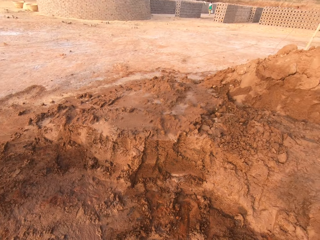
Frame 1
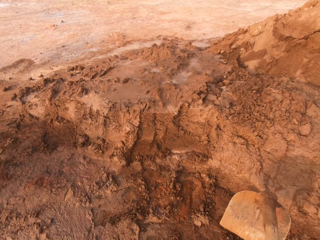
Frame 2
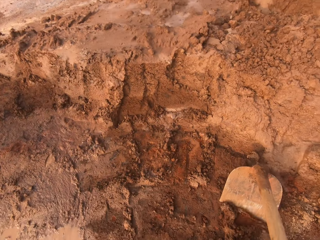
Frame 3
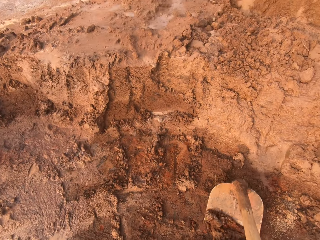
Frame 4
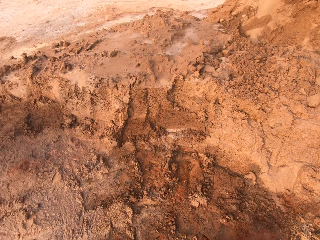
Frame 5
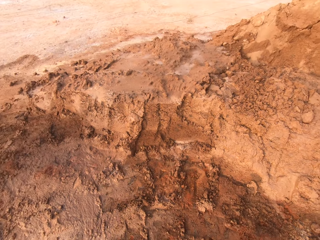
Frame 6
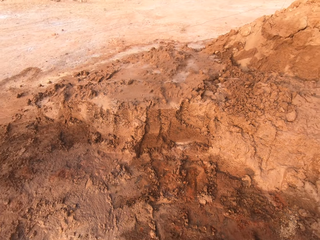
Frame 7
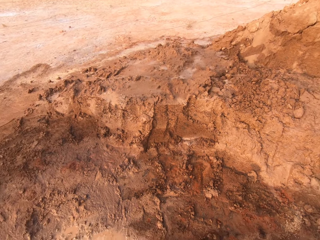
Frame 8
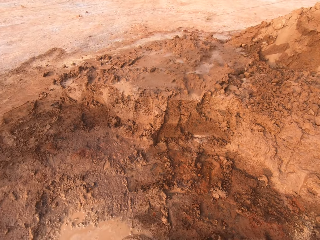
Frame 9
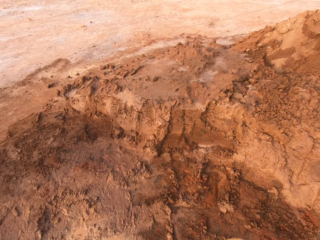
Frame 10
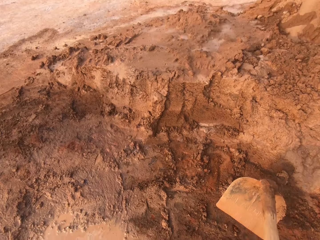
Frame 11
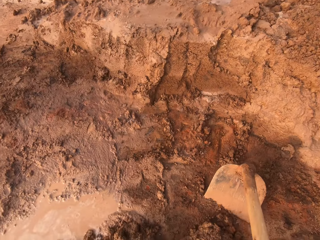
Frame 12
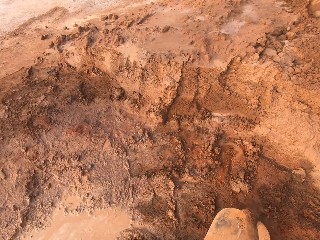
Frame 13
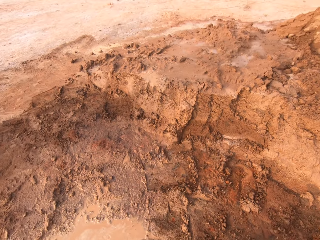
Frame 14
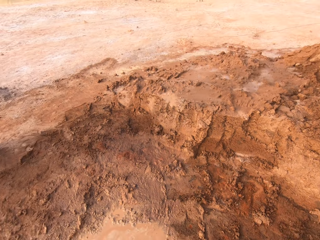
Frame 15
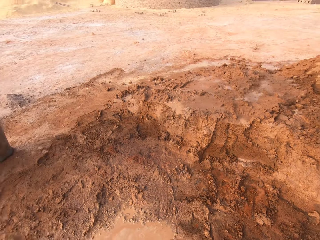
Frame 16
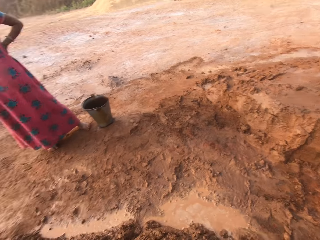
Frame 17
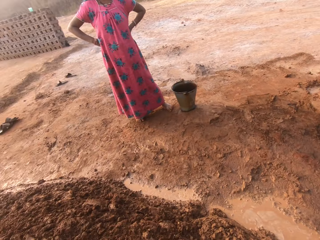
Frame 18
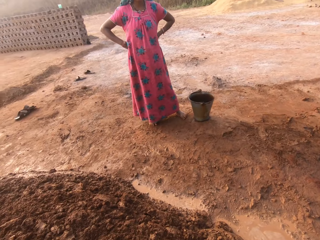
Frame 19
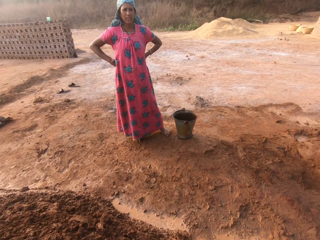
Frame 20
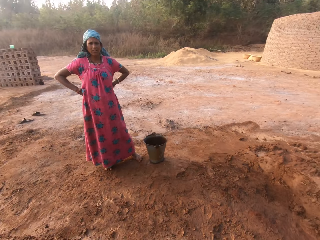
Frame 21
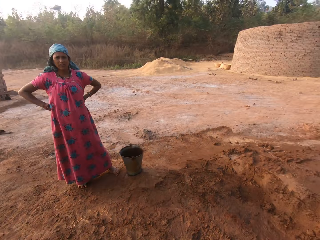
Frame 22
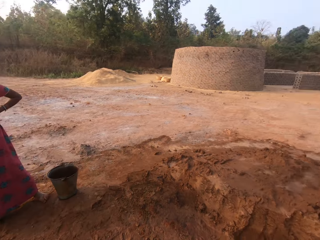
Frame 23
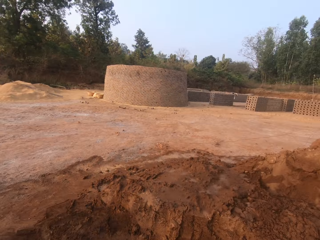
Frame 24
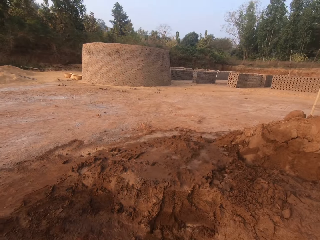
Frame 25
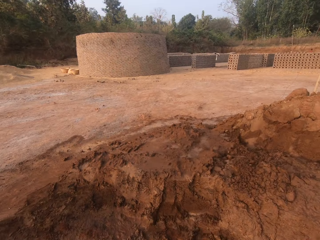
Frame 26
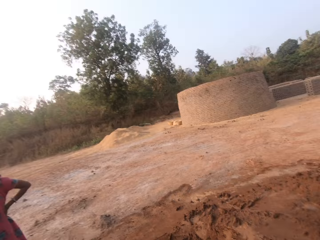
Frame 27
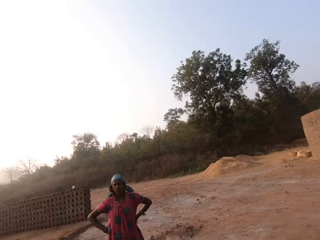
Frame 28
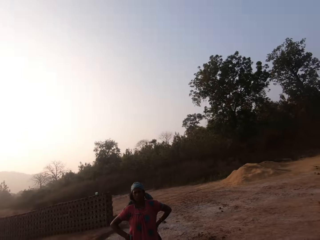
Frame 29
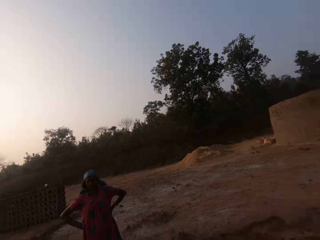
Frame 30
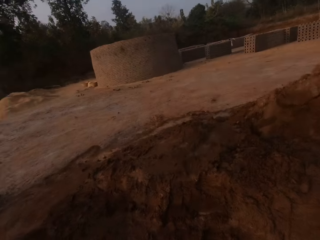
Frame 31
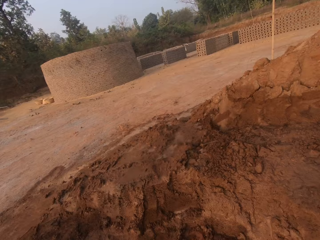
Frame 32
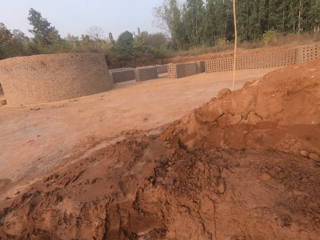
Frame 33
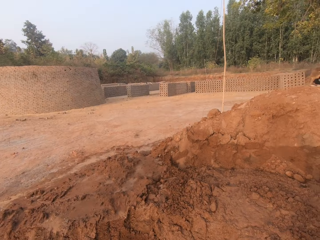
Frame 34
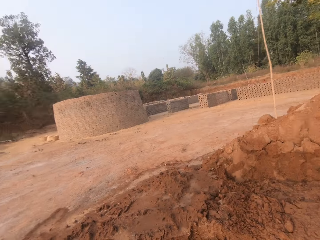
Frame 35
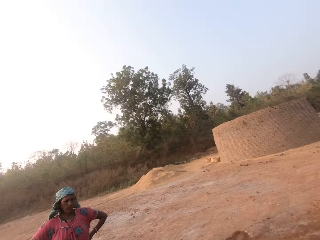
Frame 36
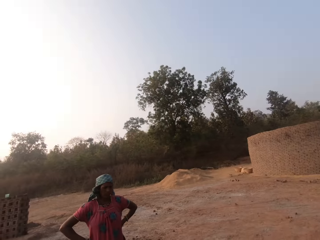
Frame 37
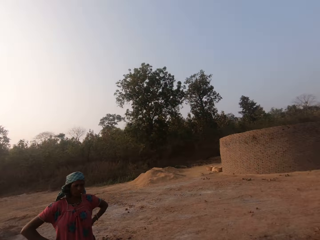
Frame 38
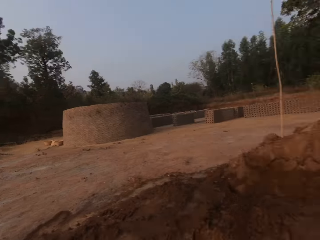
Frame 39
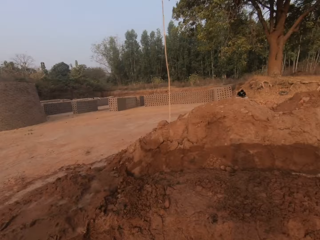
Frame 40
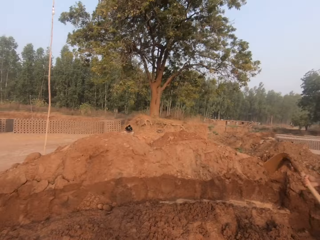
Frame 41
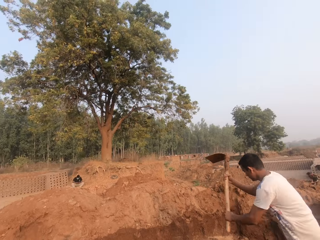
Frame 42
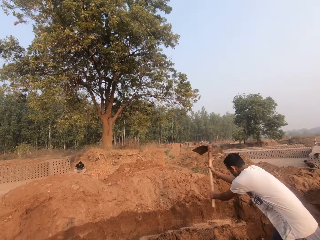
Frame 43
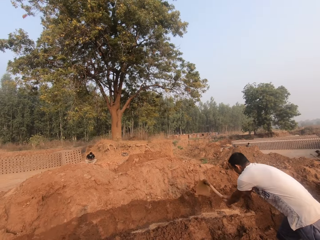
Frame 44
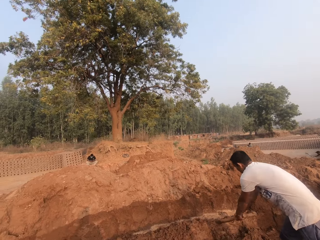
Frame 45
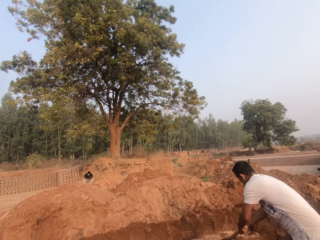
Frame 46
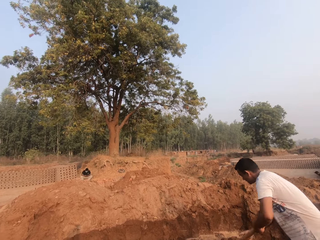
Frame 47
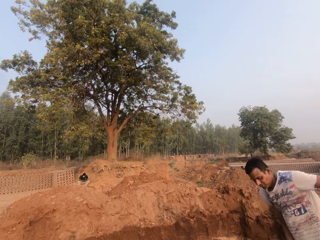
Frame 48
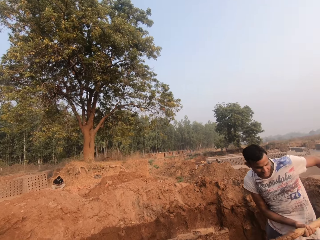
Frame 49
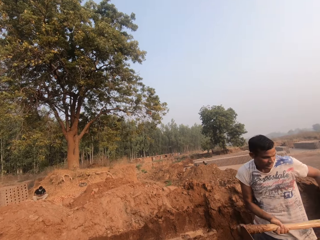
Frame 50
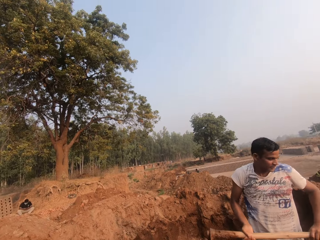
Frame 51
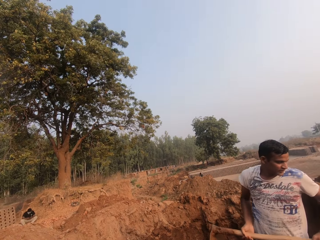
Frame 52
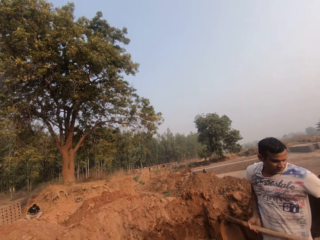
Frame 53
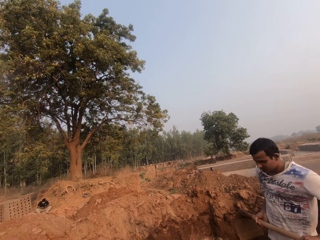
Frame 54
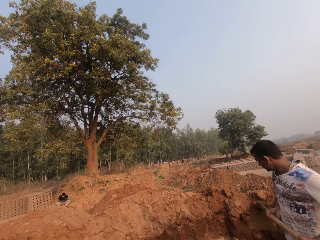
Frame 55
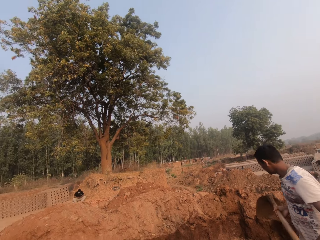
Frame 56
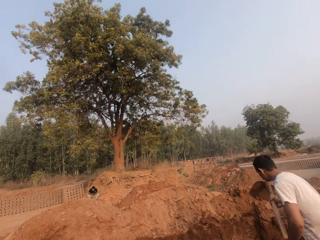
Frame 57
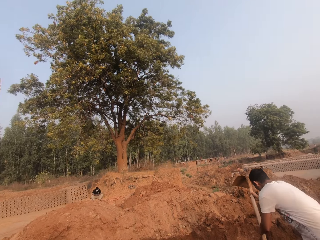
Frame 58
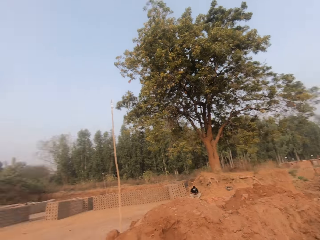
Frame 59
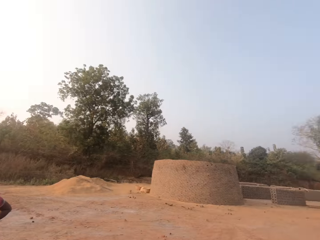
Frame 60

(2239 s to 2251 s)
A man talks. The camera wearer replies to the man. The man digs the ground with a hoe in both hands.

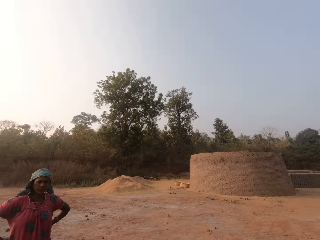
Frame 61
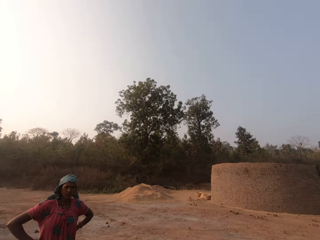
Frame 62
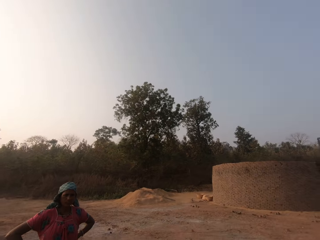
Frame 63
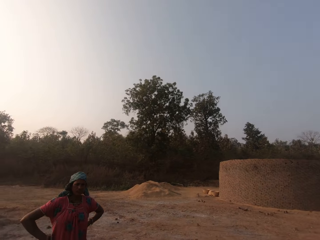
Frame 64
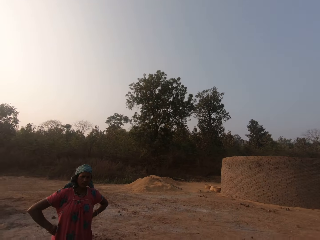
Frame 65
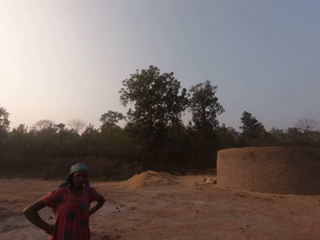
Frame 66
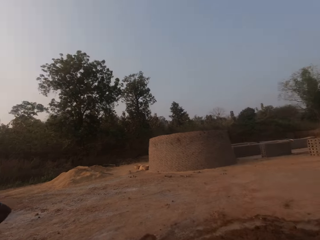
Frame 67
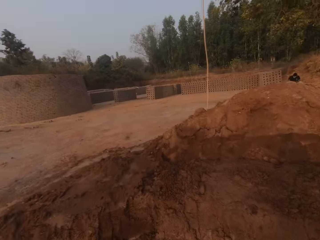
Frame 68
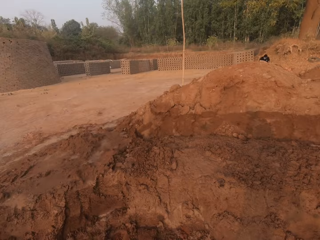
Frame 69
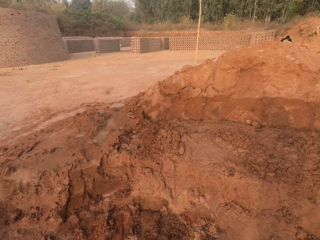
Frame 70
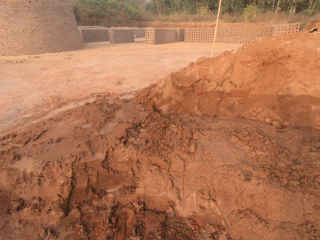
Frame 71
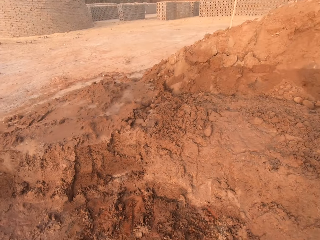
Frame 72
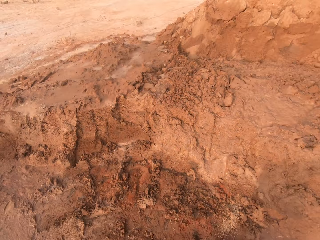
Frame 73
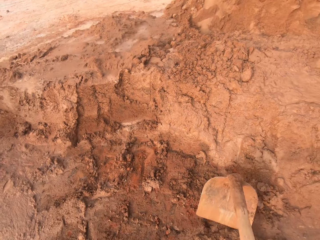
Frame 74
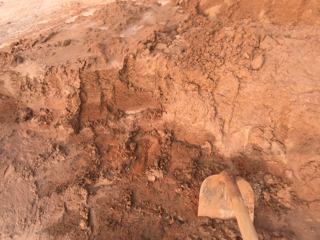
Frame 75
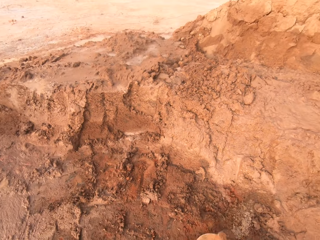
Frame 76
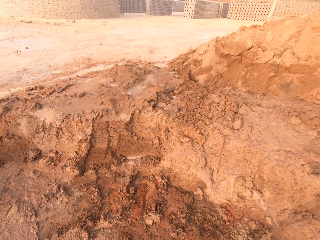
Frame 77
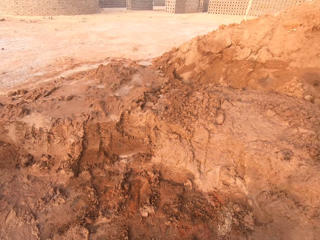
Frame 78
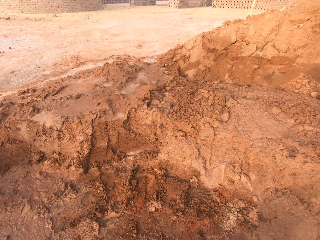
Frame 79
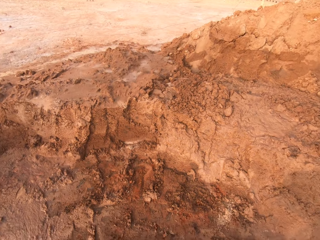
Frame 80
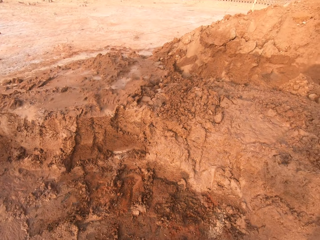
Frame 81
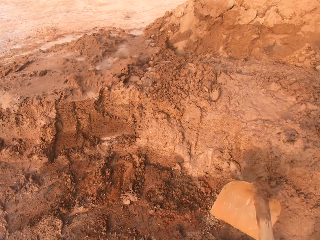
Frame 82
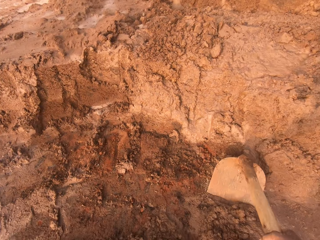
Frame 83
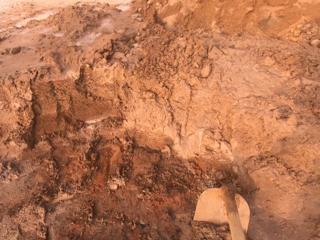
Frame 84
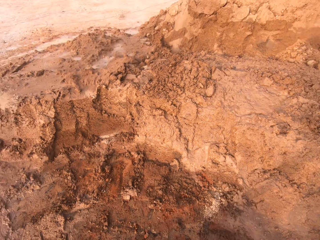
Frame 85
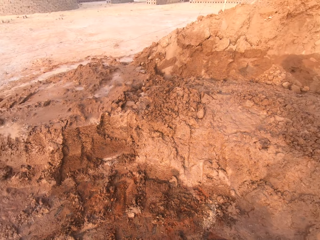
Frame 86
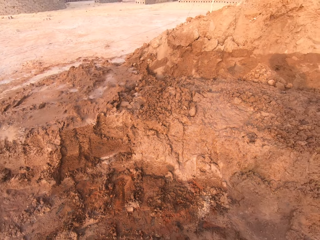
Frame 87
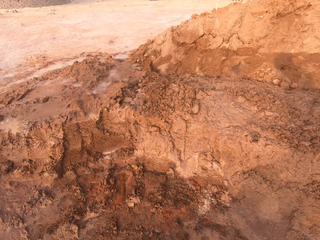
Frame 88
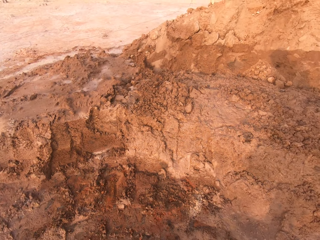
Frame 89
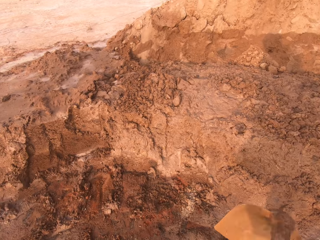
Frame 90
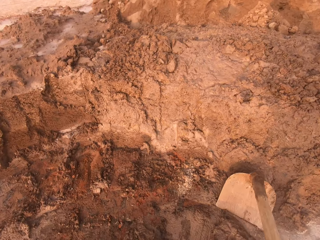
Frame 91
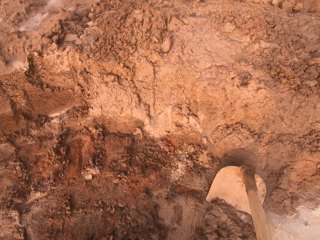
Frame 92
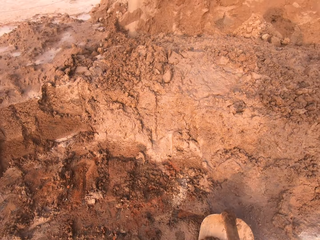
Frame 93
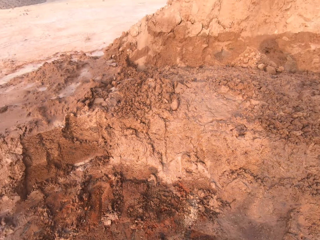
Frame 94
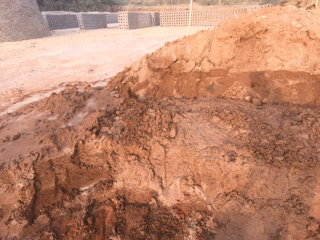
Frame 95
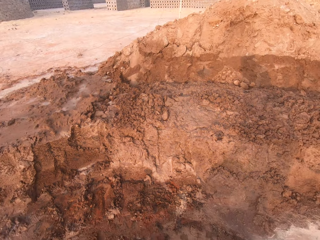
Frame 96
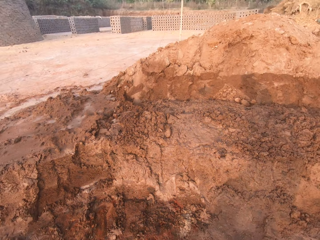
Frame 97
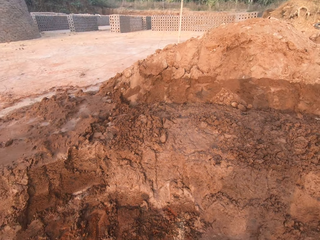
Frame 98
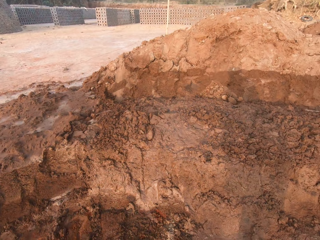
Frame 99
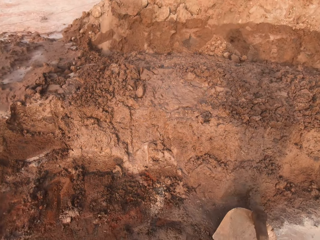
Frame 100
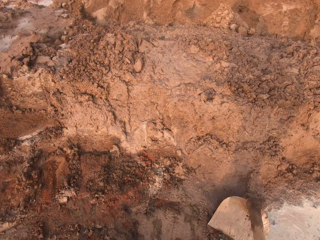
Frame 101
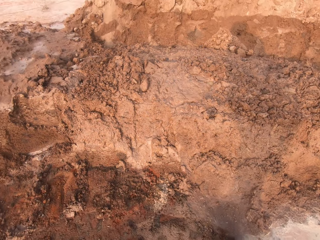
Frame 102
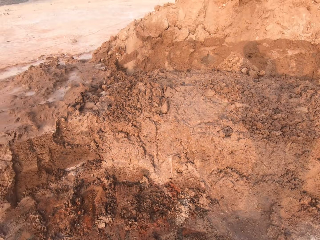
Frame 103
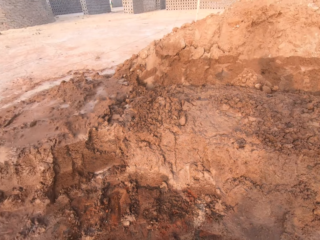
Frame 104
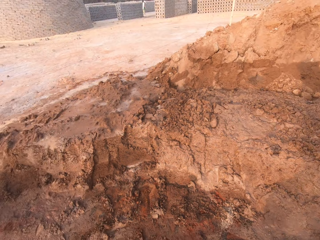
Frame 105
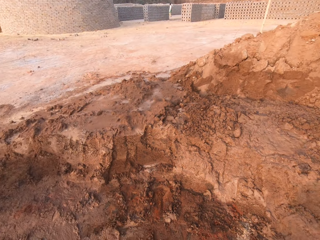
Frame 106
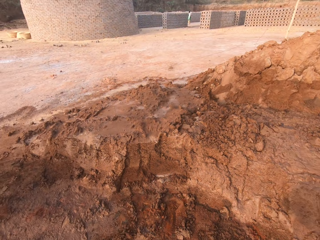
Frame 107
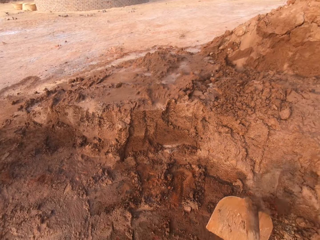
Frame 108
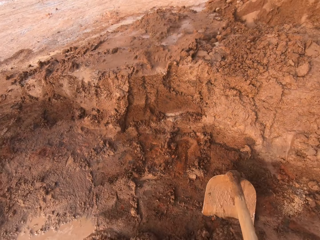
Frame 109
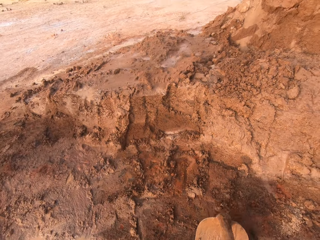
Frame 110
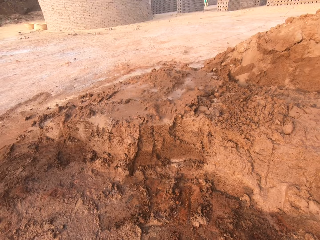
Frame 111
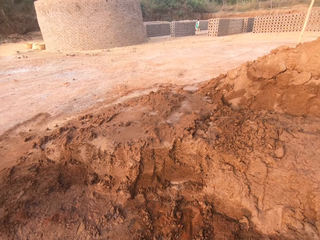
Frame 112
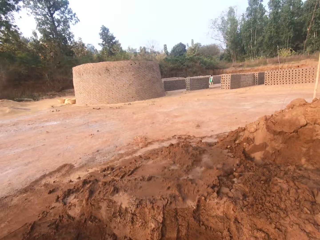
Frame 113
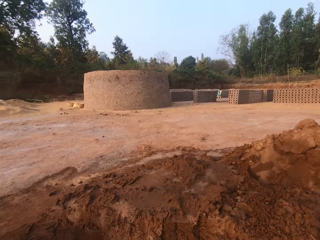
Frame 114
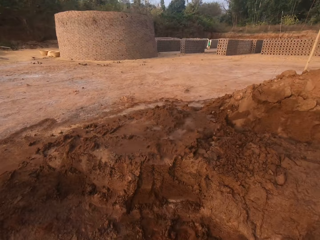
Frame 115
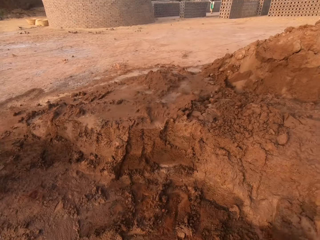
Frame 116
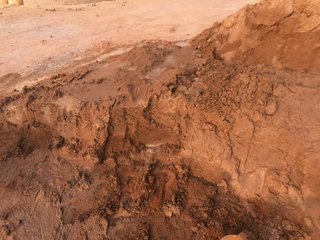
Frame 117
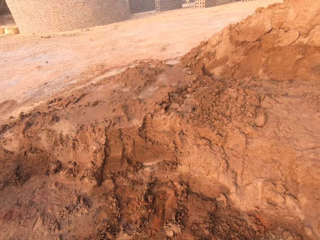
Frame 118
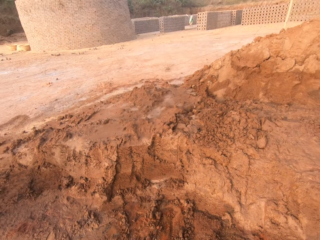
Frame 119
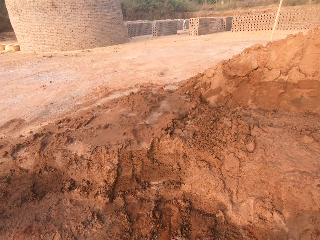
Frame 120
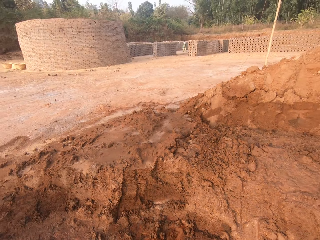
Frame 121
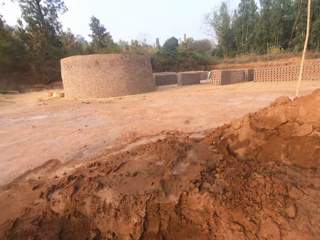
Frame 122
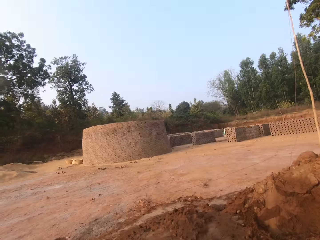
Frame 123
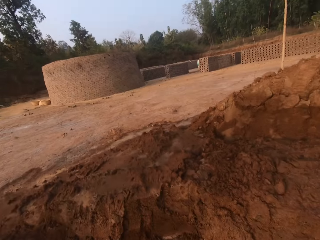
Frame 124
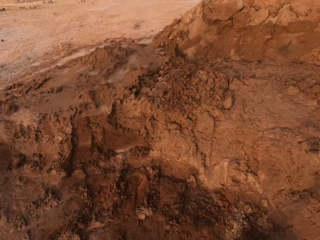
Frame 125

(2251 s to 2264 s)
The camera wearer digs the ground with the hoe in both hands. They move the soil with the hoe. They talk. They move the soil with the hoe.
